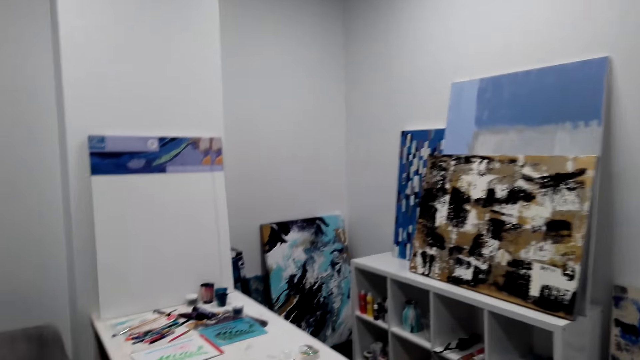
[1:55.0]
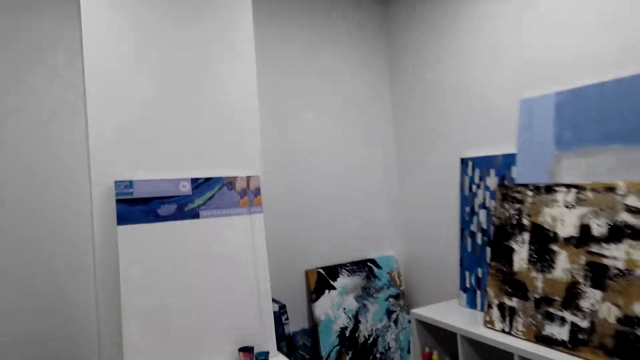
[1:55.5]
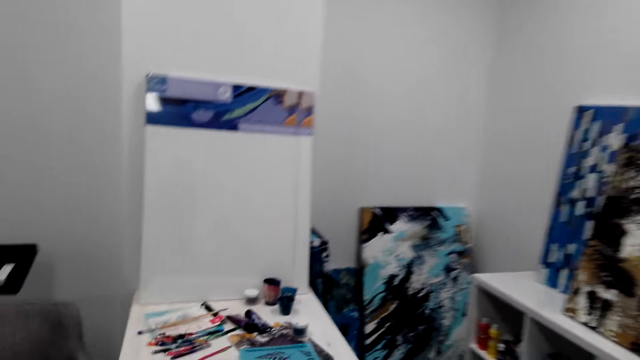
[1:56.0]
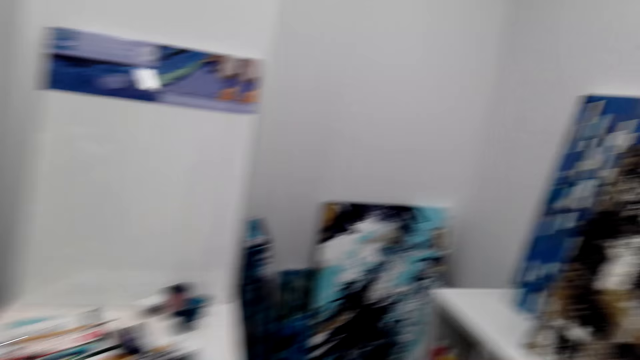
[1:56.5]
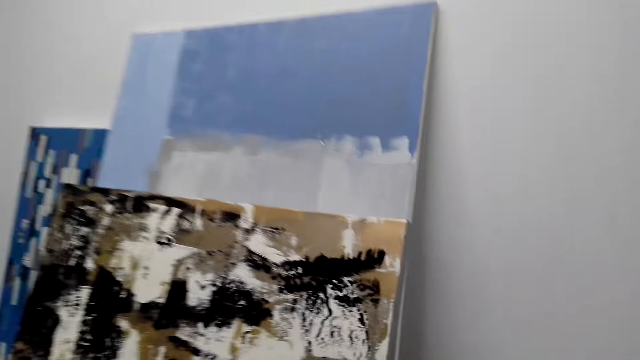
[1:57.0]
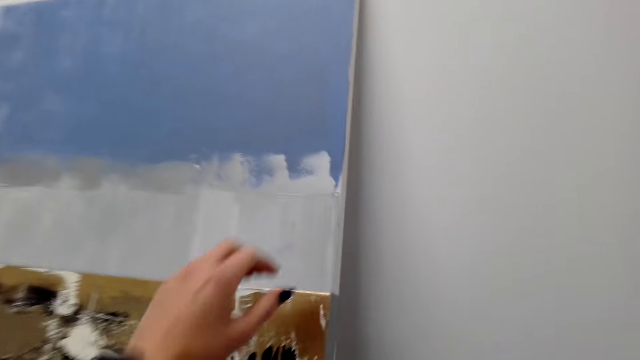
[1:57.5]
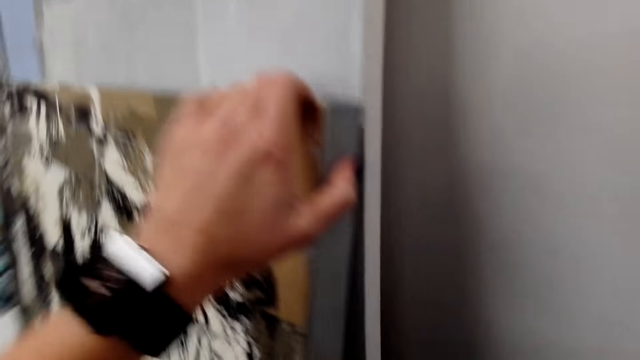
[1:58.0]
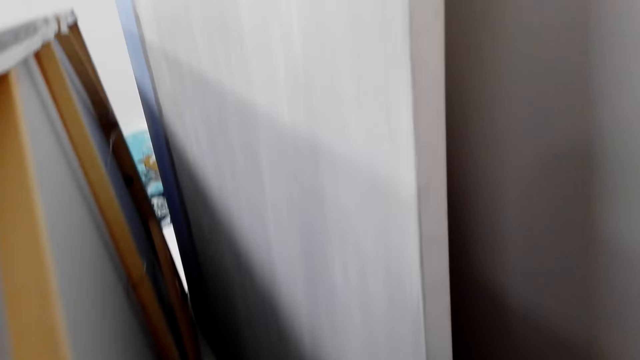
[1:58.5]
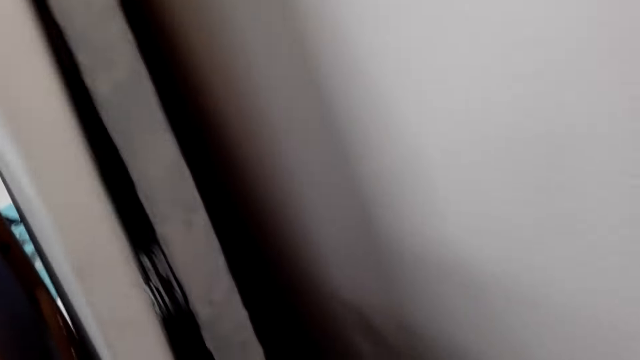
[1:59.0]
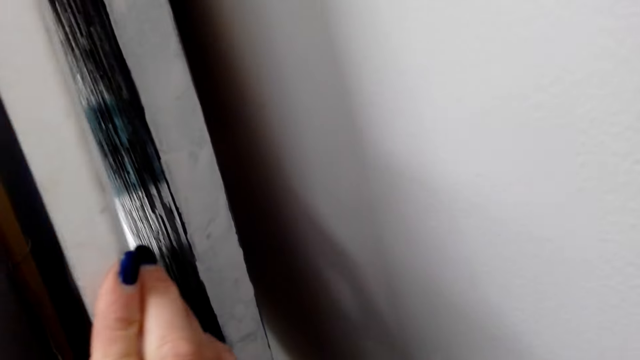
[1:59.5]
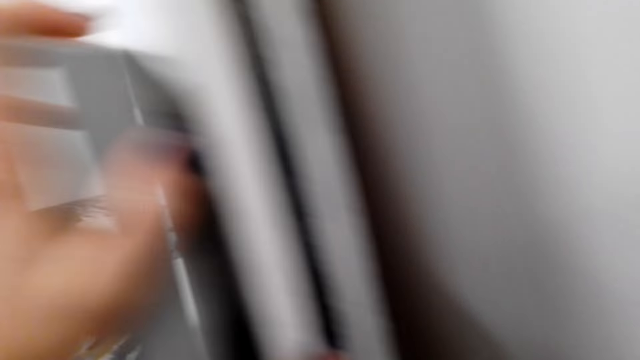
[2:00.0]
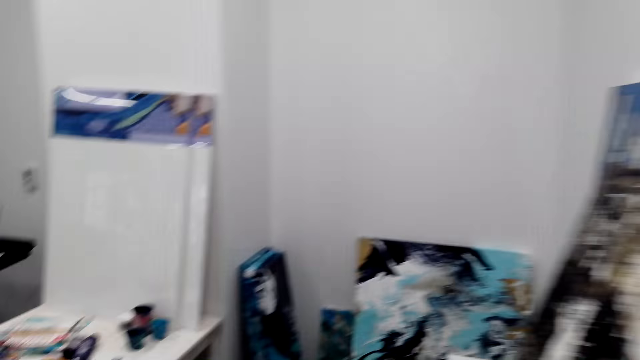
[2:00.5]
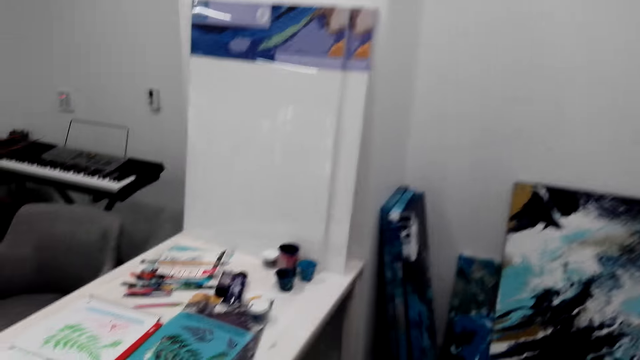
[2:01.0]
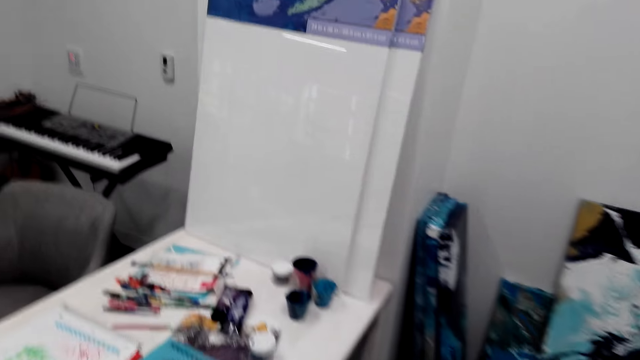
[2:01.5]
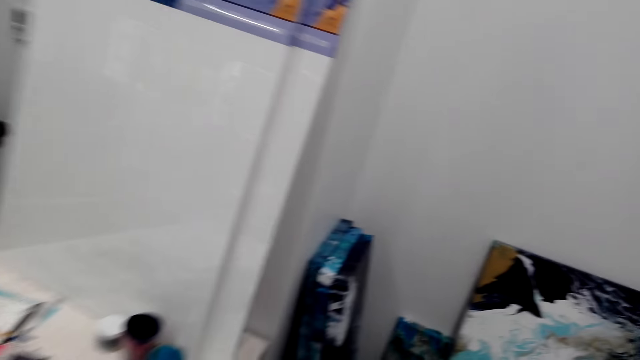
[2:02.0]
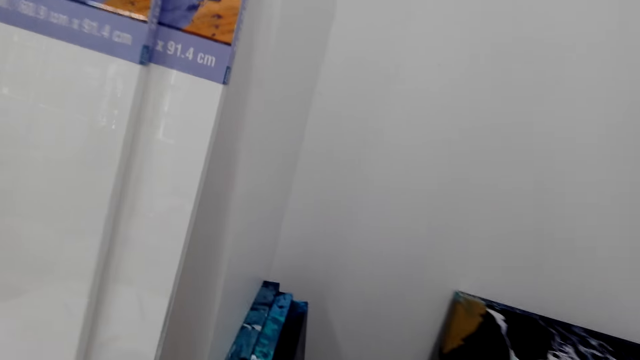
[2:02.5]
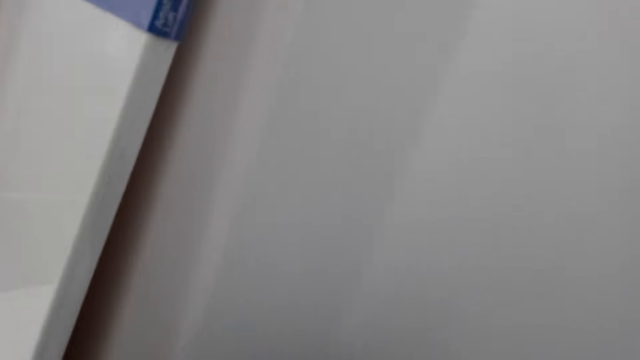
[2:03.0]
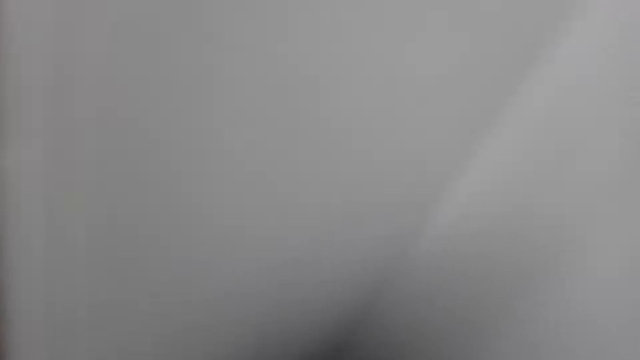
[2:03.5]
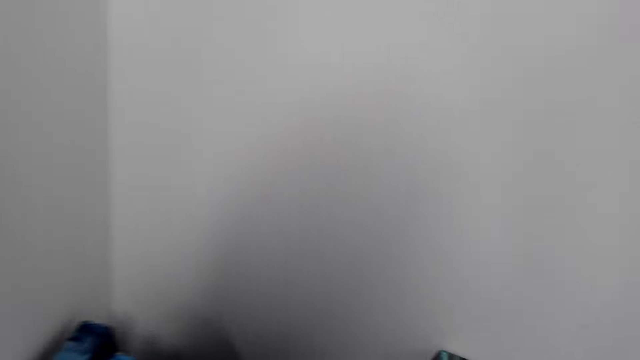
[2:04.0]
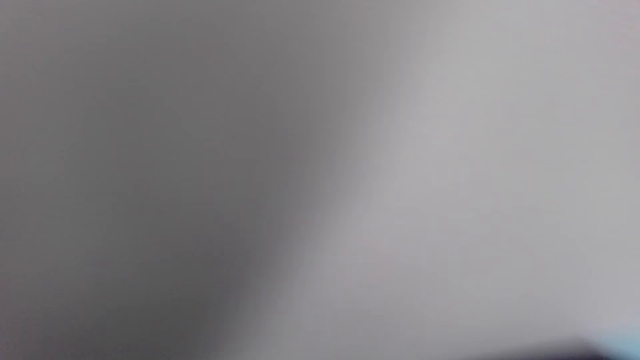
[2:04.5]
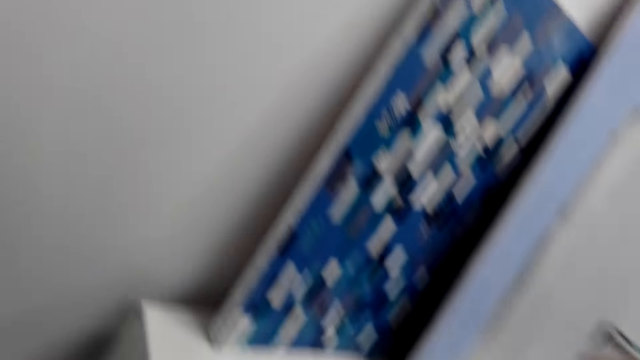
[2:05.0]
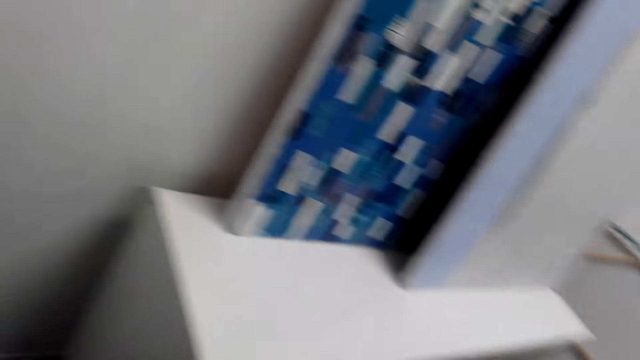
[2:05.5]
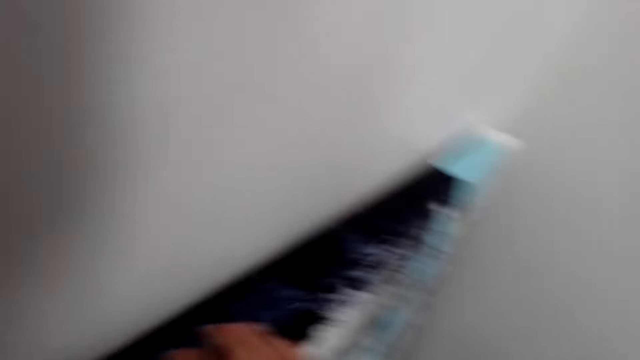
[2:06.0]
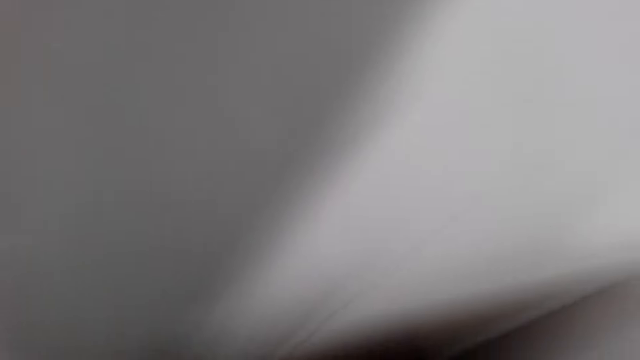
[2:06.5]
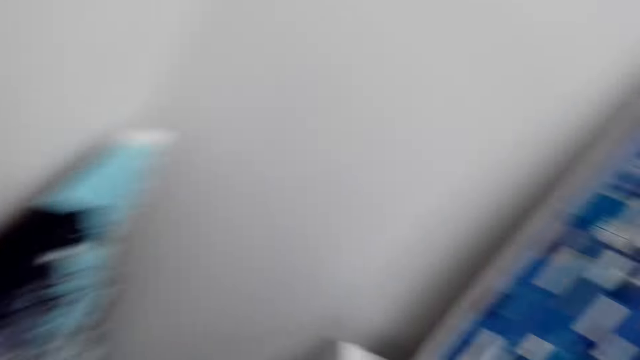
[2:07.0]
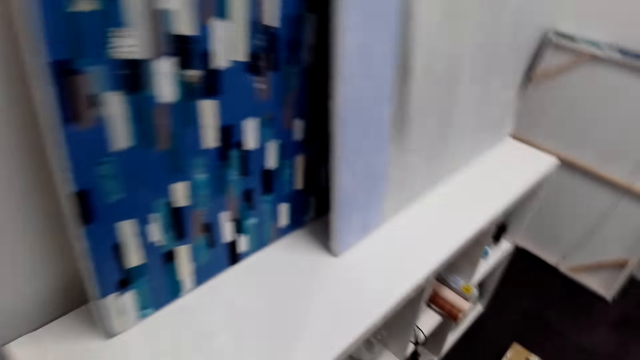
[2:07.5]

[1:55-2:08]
The camera wearer holds a picture. They pick the board art. They walk. They lean the board art. They walk around.

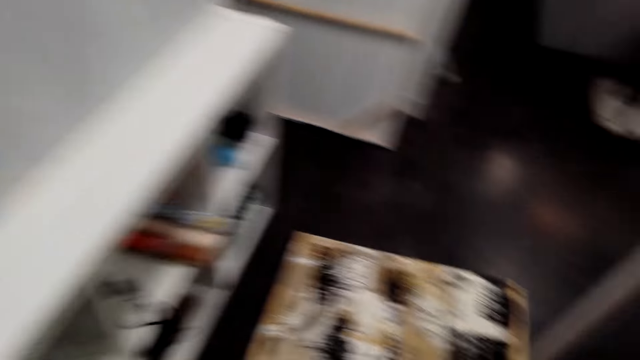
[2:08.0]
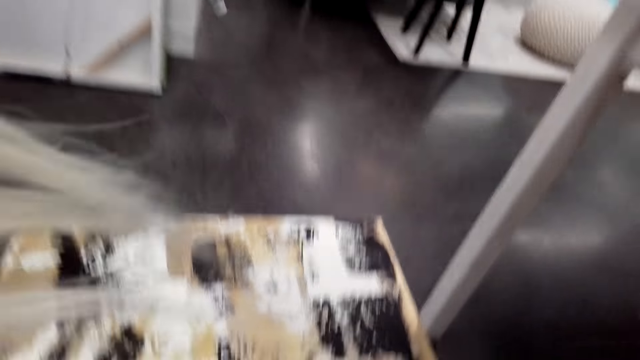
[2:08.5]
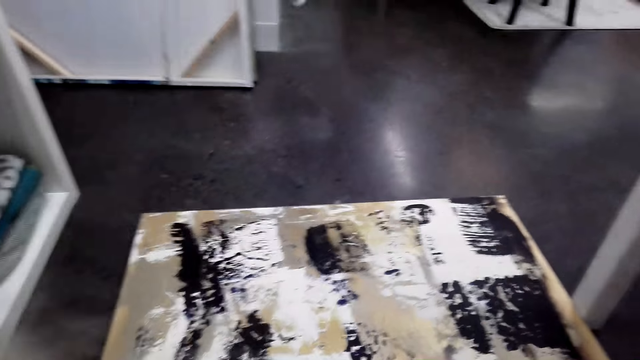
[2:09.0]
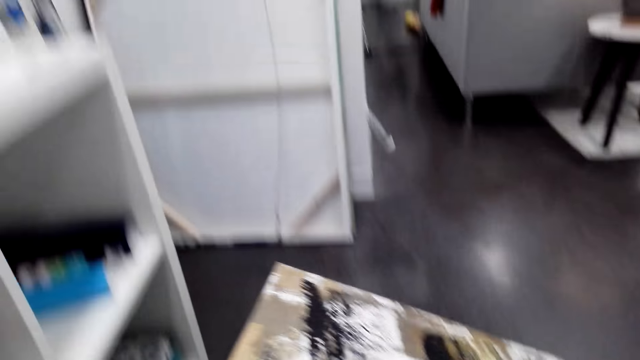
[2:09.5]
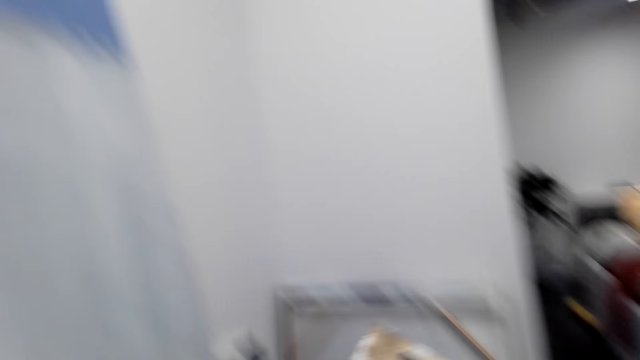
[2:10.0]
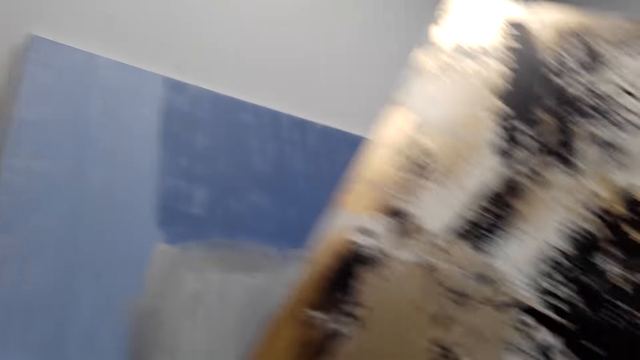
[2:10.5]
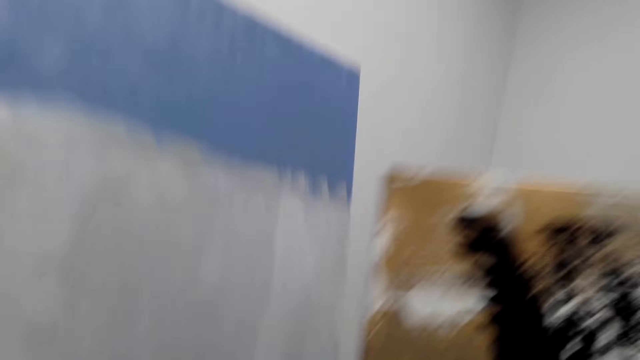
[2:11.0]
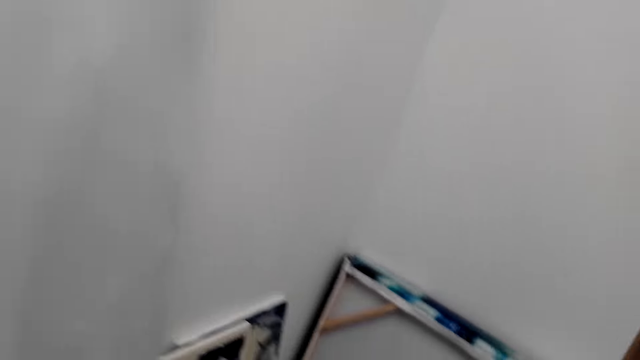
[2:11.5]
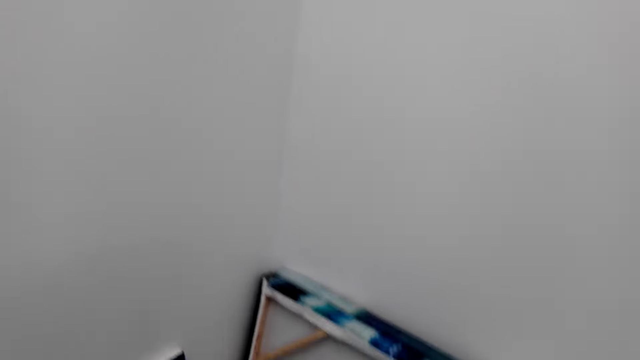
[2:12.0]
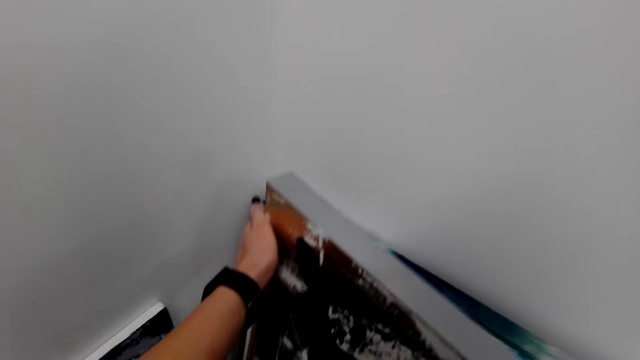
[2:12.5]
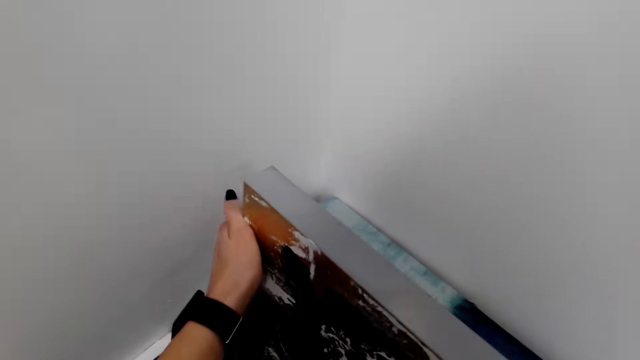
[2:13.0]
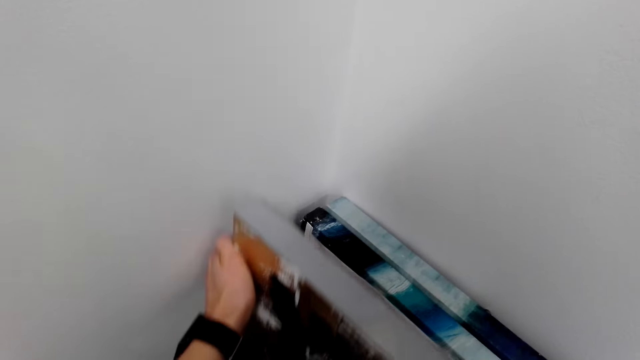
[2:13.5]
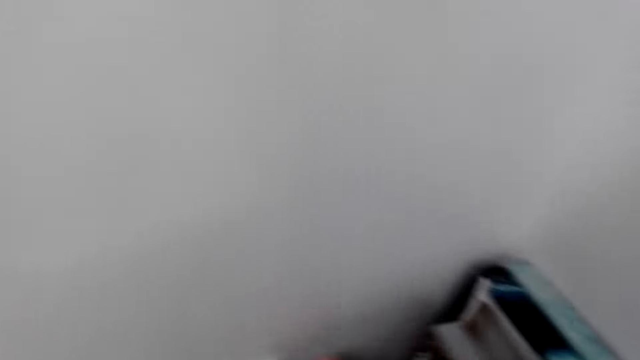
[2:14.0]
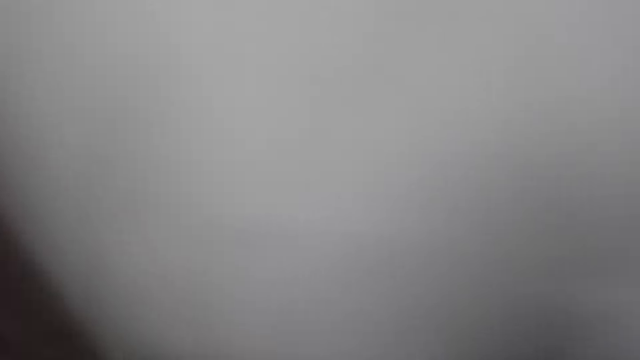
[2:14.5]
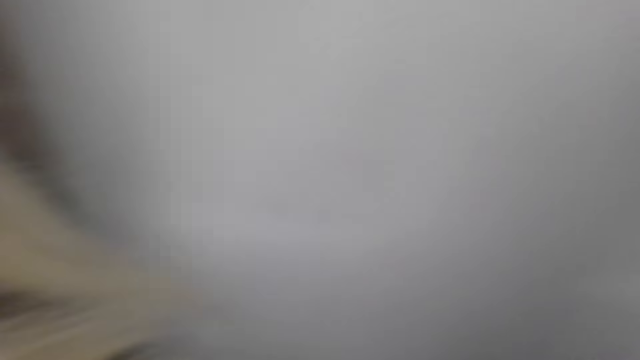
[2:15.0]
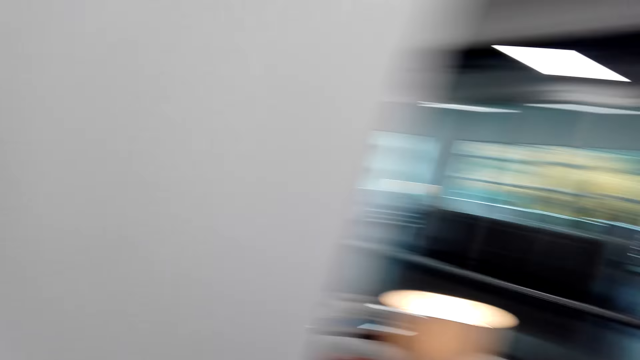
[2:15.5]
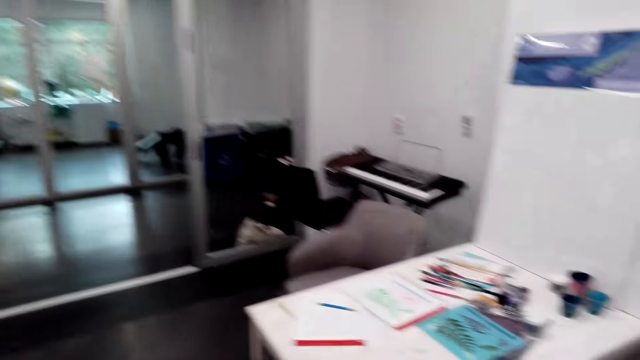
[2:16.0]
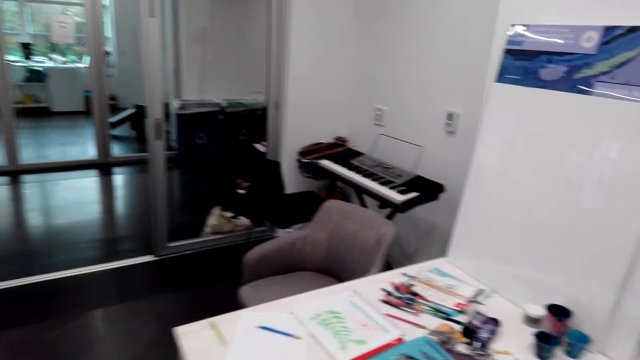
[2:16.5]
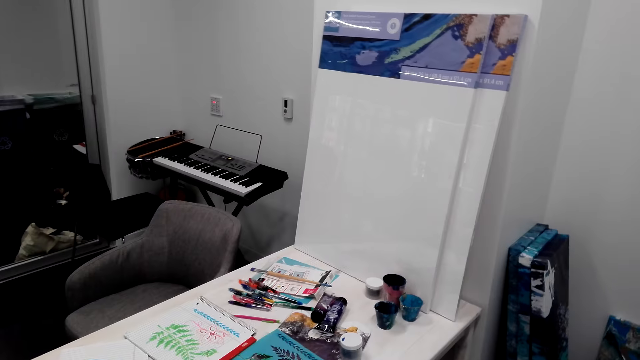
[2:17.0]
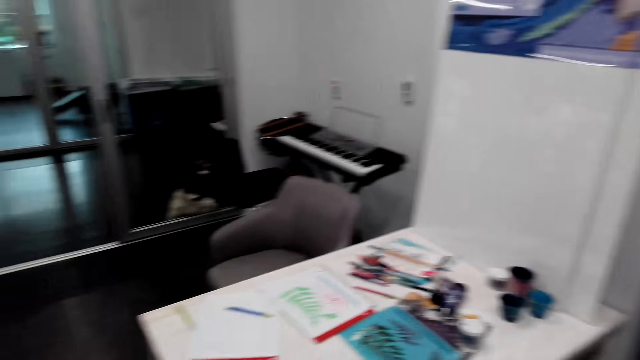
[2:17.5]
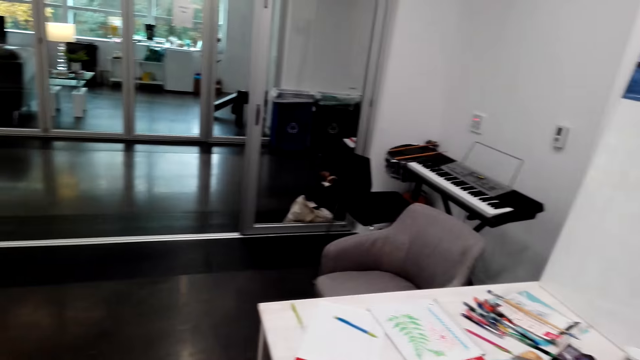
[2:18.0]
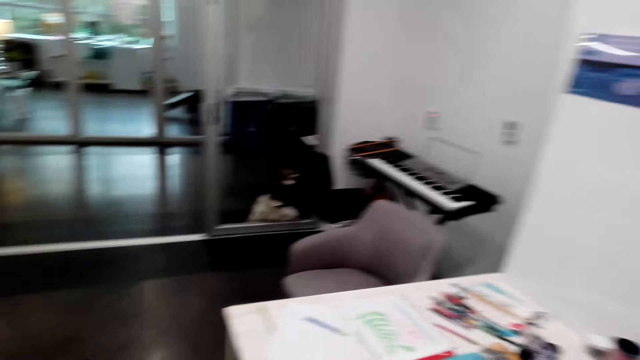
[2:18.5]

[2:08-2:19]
The camera wearer picks up a picture or board art from the floor. They drop the board art. They put the picture against the wall. They look around. They walk around.
